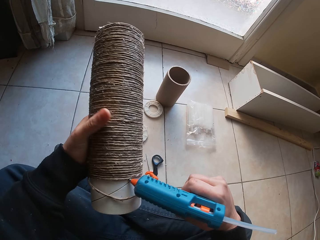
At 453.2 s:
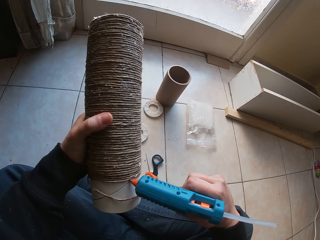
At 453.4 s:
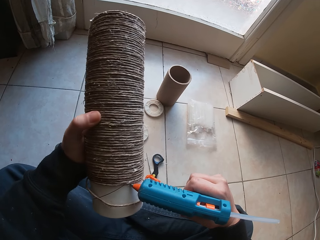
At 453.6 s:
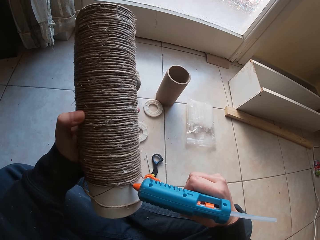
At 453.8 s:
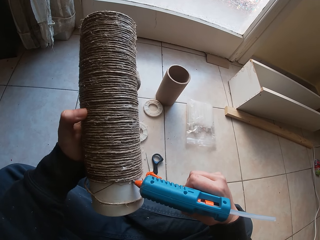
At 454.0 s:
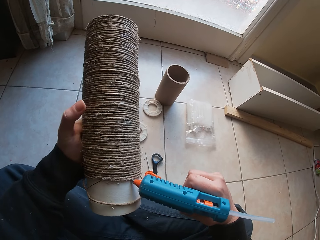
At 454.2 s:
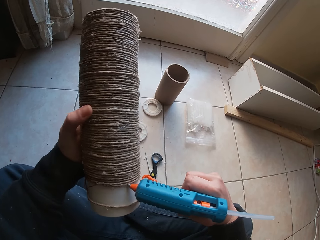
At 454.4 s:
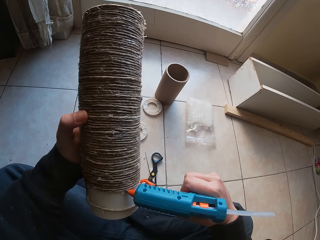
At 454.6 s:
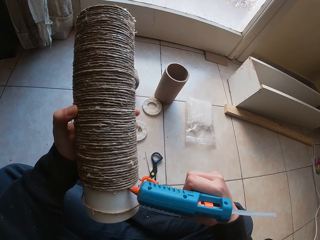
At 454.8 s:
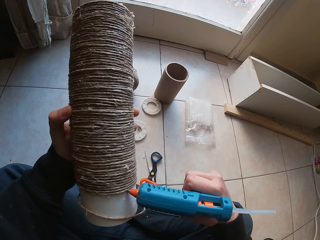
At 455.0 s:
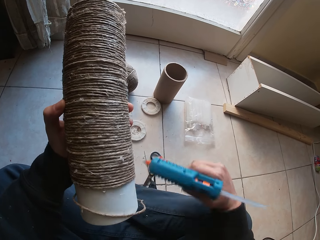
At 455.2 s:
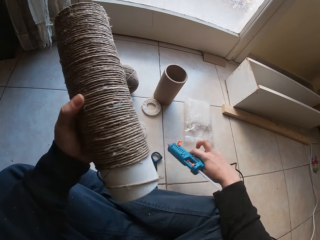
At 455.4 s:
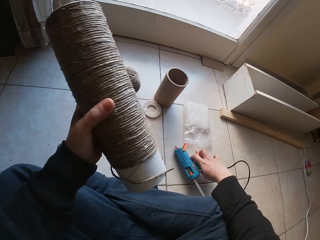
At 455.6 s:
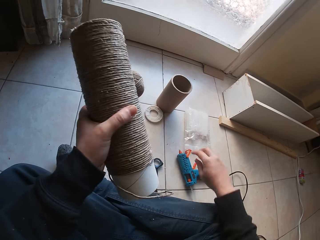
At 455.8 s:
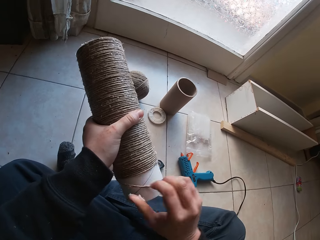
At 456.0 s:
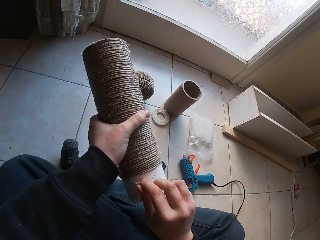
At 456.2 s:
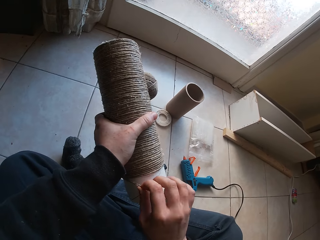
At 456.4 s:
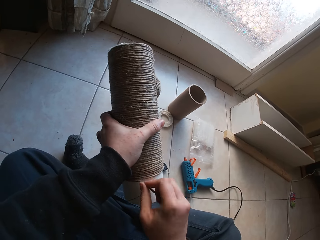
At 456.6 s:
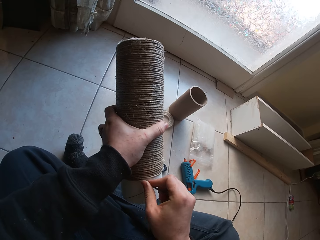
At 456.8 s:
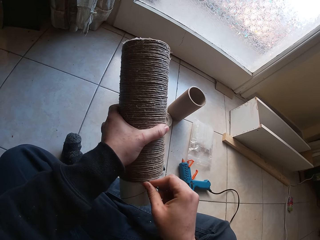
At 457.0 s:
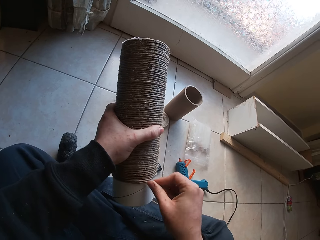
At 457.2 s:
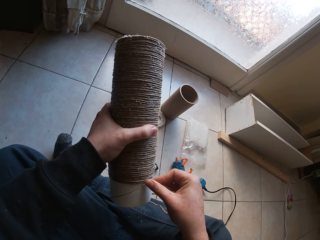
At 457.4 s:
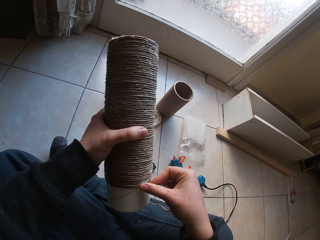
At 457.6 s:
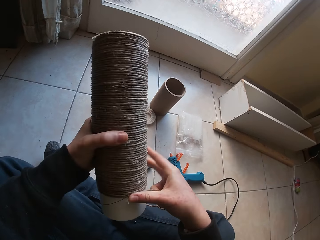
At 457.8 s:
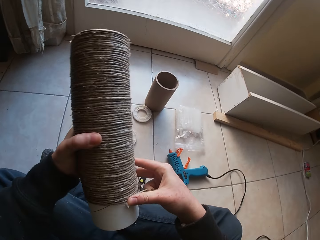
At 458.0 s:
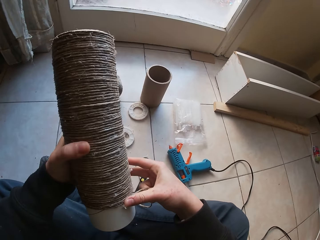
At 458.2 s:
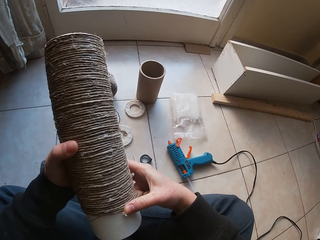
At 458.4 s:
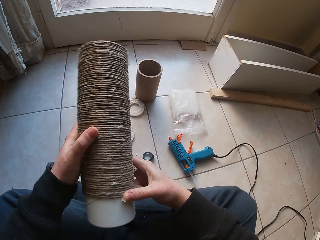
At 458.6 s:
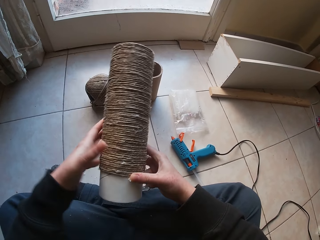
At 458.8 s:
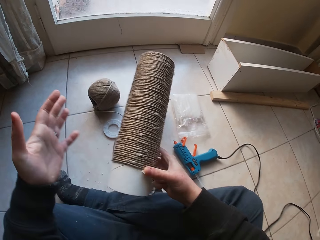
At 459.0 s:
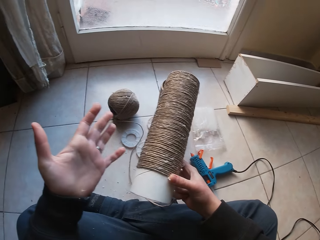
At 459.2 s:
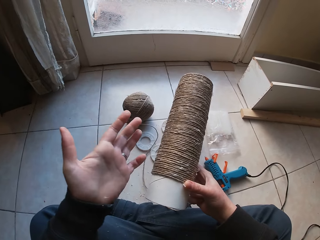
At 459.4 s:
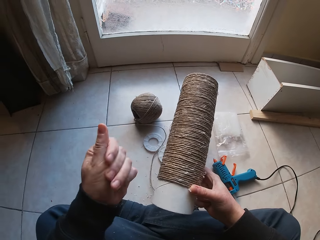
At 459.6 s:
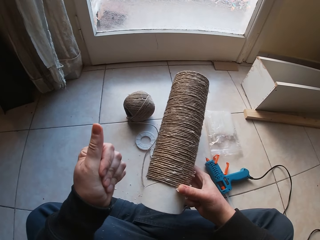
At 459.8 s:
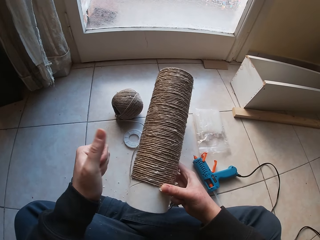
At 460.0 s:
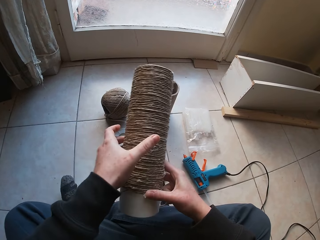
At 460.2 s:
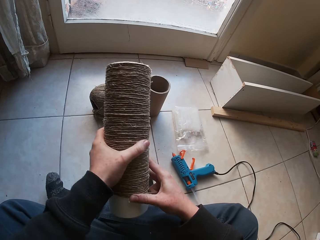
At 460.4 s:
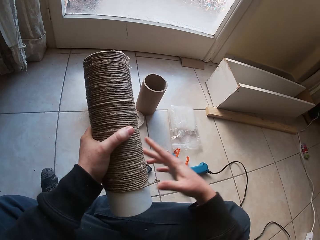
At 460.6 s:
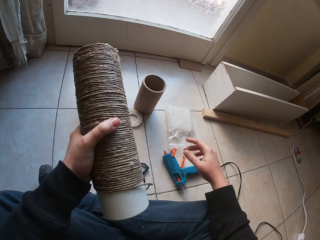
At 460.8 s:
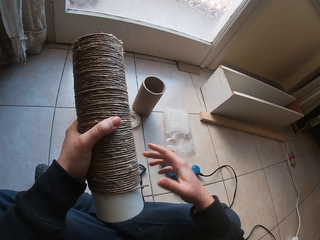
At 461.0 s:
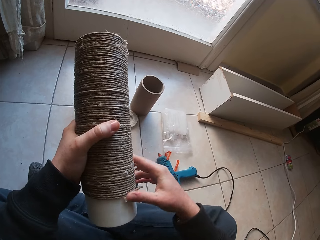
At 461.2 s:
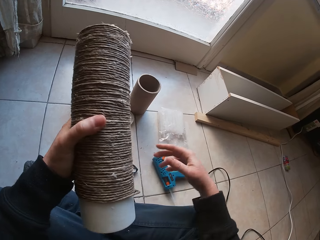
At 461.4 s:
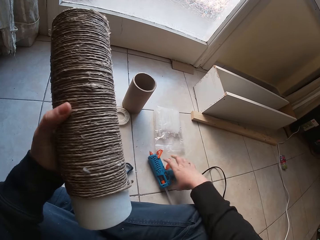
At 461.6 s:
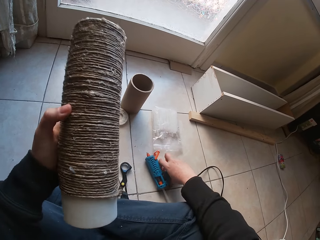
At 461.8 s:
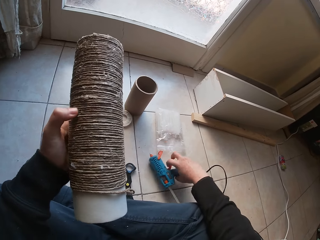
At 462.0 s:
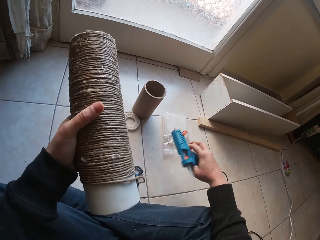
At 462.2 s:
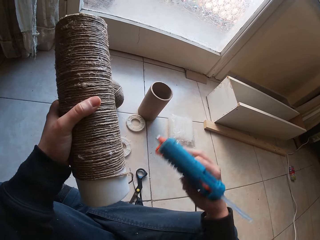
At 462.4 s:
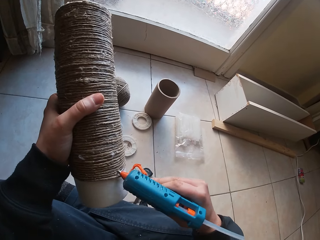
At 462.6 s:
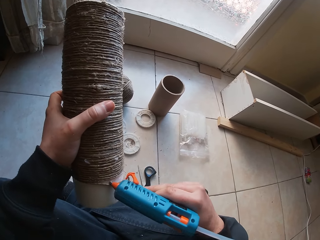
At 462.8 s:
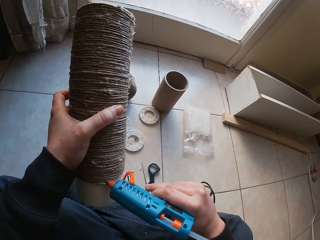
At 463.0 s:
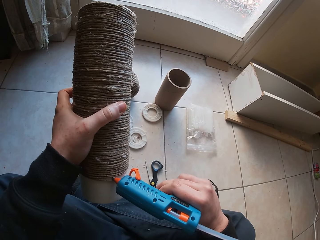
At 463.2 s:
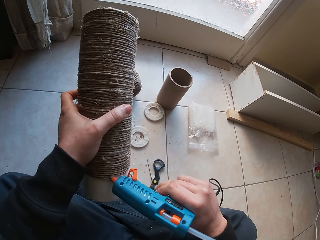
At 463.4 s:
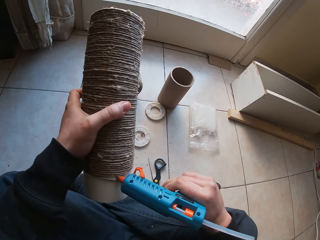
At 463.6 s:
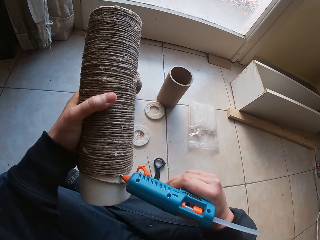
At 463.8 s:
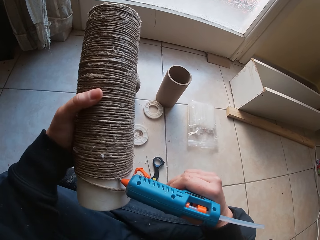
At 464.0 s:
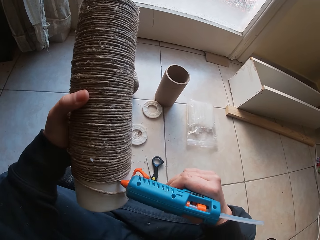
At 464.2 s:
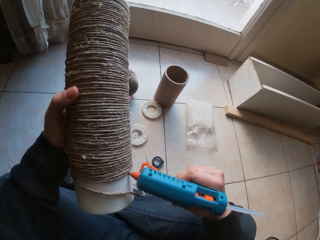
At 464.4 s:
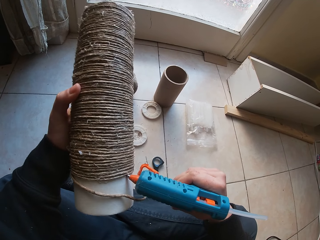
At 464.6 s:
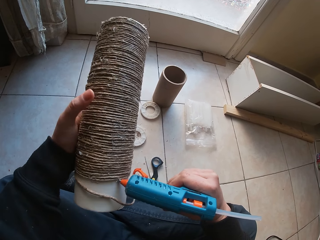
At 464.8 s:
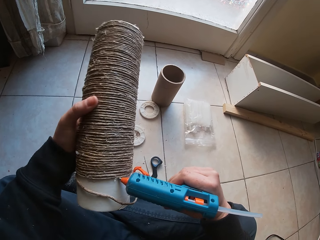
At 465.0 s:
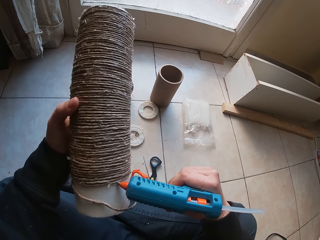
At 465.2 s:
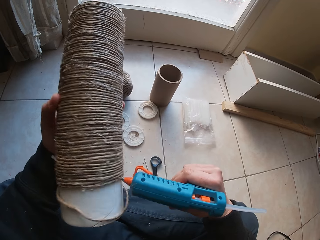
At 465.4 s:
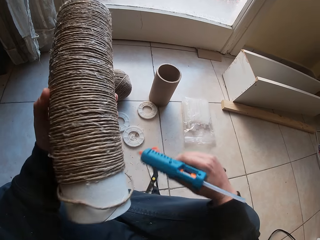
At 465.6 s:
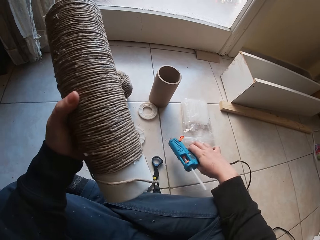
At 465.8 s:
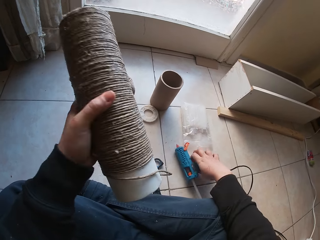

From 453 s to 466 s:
The camera wearer puts the glue gun on the floor with his right hand. He puts the rope round the tubular cardboard with his right hand. He holds the craft with his right hand. He looks at his hand. He collects the craft from his right hand with his left hand. He picks up the glue gun from the floor with his right hand. He applies glue to the craft with the glue gun in his right hand.

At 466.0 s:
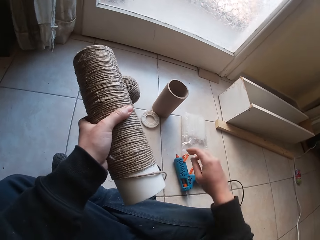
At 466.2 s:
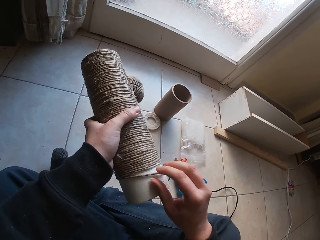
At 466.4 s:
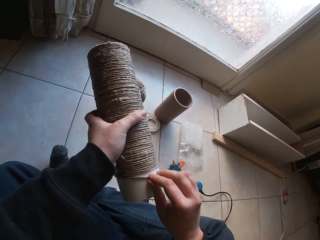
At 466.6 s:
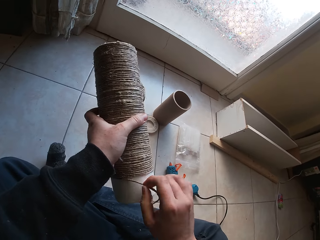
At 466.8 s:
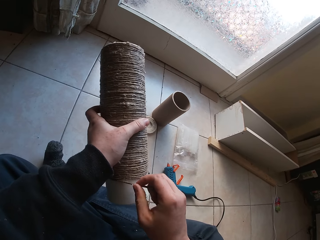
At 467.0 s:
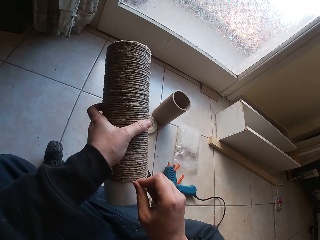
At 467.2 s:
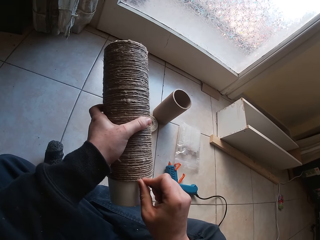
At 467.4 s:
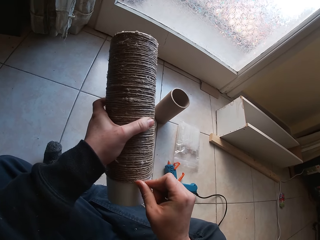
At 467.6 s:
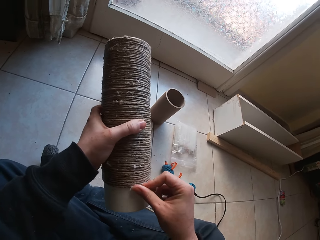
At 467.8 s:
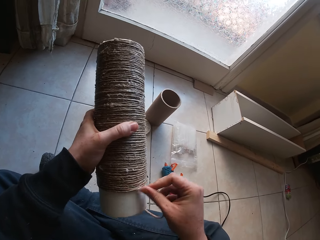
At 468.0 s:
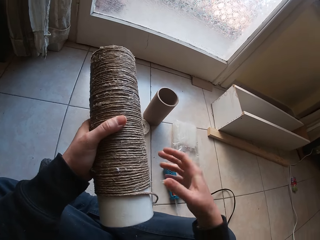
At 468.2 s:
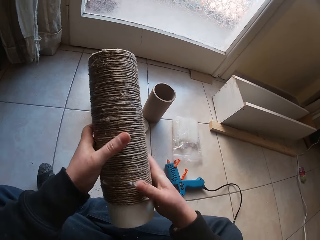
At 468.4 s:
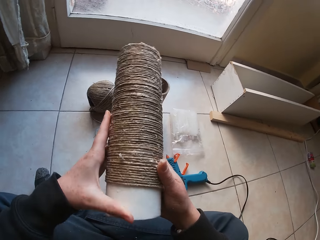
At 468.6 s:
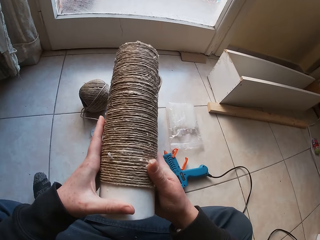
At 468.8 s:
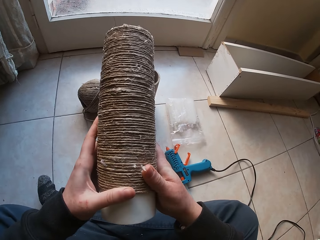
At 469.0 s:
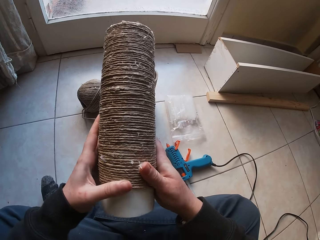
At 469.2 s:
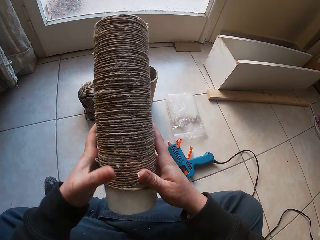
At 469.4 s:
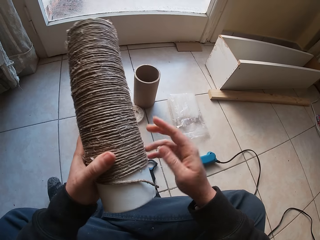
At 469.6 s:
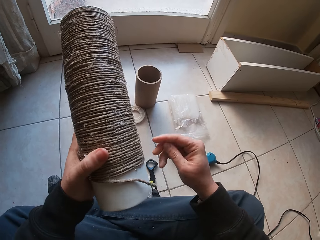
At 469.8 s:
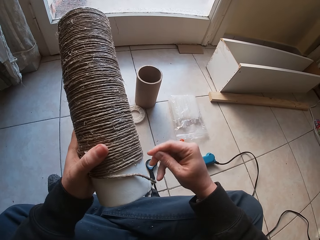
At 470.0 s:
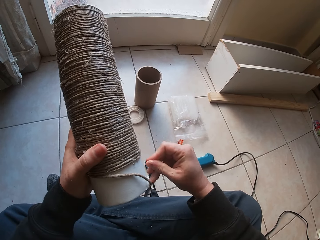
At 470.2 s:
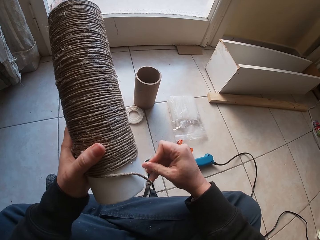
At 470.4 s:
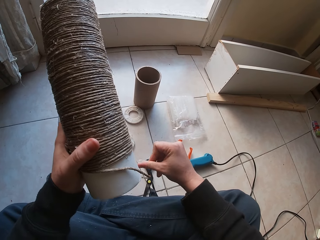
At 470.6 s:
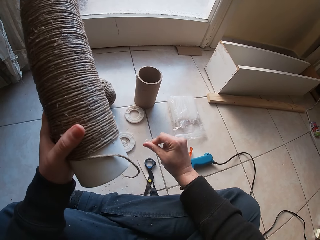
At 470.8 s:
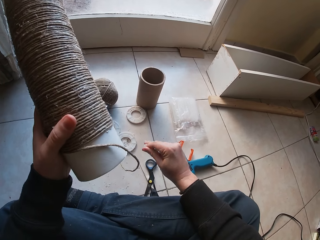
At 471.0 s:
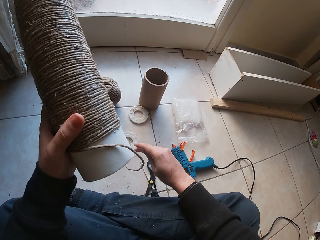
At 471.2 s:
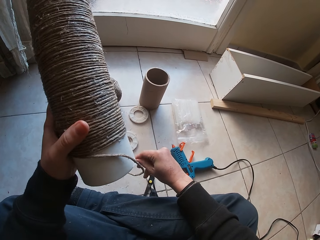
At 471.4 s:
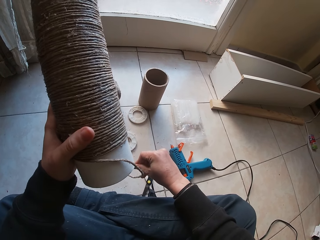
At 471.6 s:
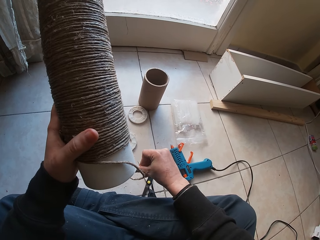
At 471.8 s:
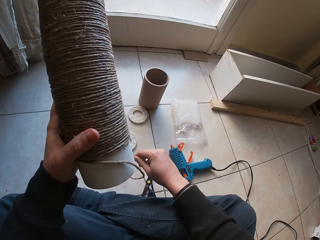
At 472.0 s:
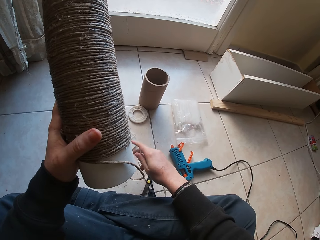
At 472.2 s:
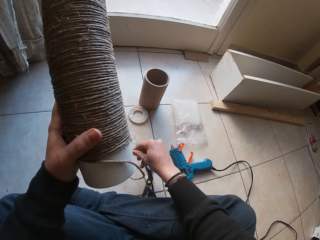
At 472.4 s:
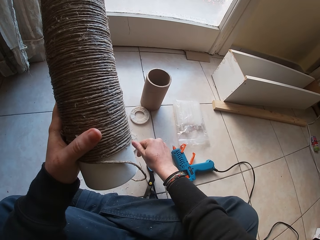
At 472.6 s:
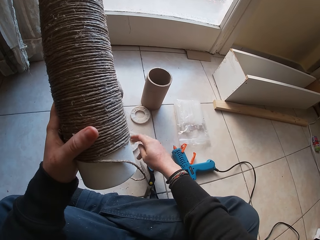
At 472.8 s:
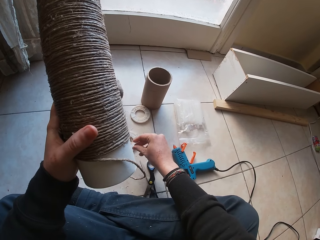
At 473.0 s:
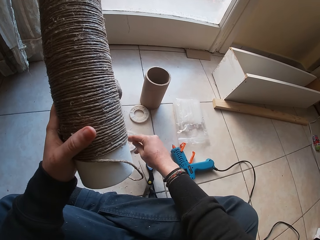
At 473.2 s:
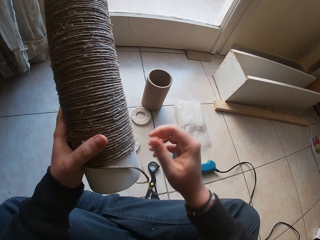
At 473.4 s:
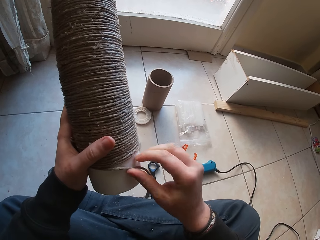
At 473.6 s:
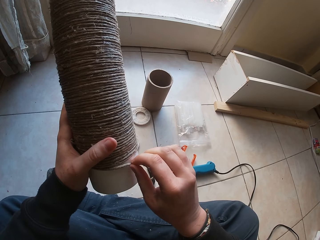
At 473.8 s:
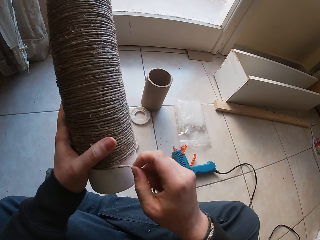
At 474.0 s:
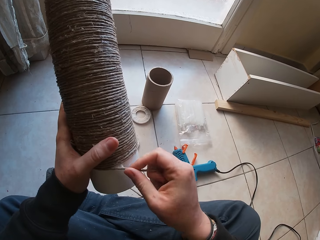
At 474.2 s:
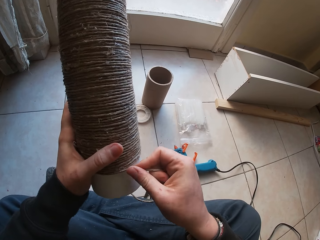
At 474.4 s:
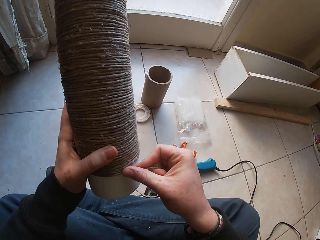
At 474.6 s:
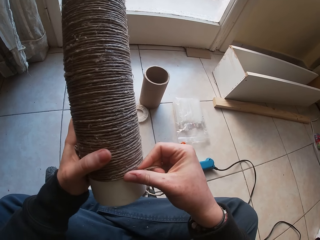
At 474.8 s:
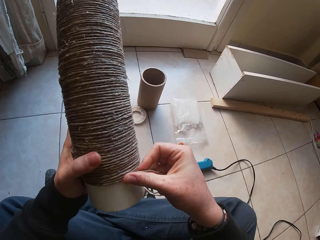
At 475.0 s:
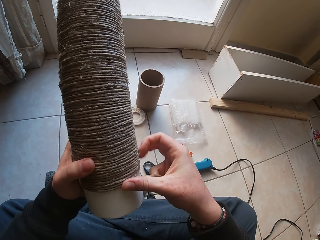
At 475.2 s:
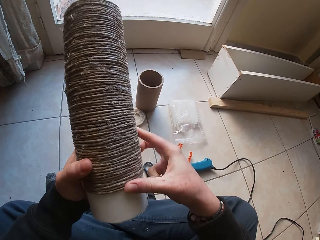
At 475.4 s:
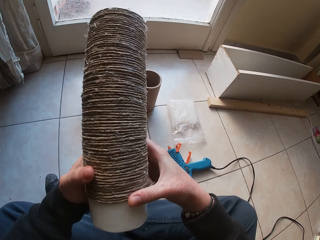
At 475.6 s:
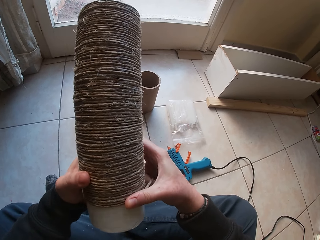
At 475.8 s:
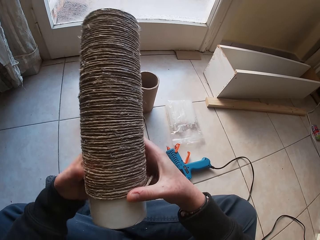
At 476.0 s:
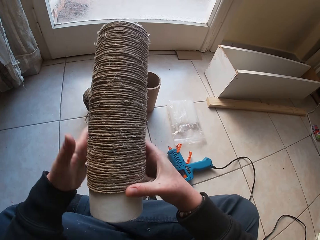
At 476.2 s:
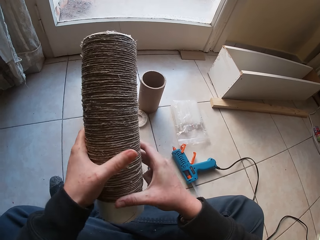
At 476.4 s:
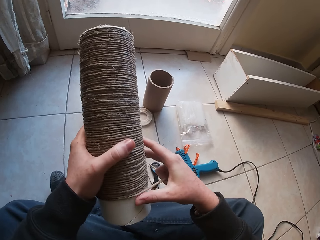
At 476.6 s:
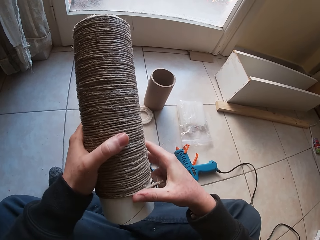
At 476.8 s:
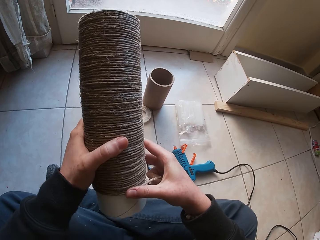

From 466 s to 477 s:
The camera wearer puts the glue gun on the floor with his right hand. He puts the rope round the tubular cardboard with his right hand. He holds the craft with both hands. He removes glue from his right hand with his fingers. He puts the rope round the tubular cardboard with his right hand.
